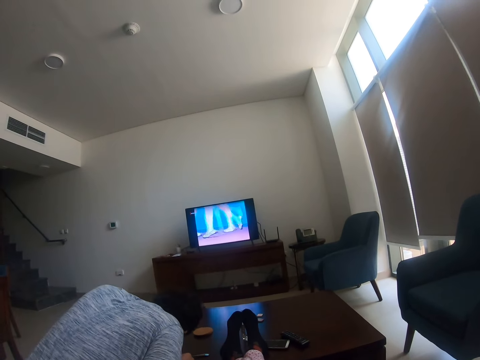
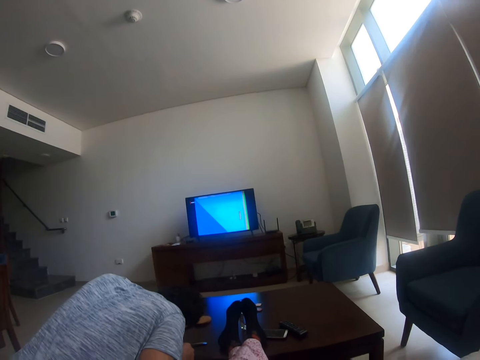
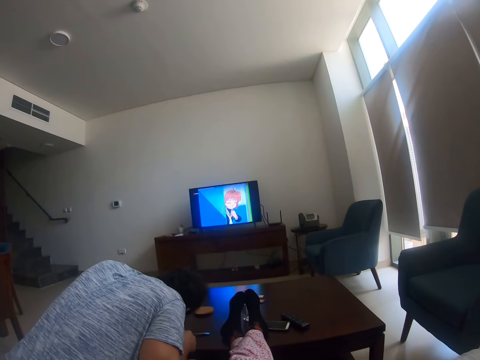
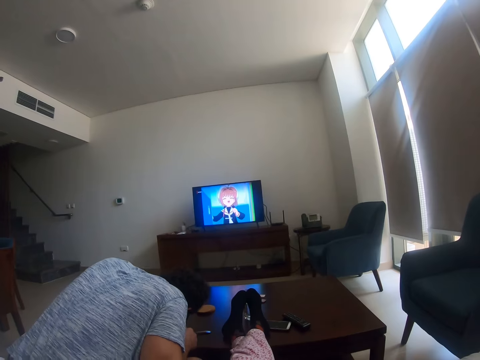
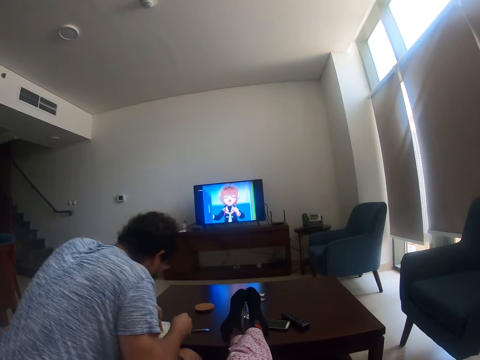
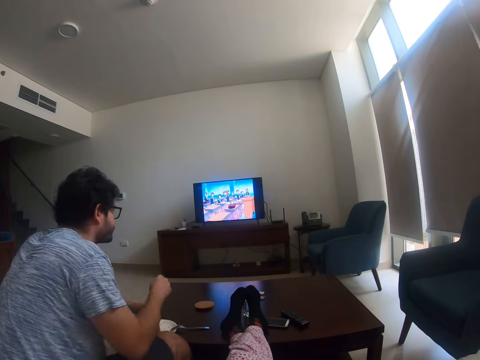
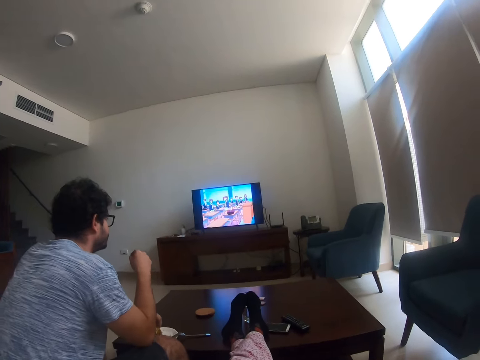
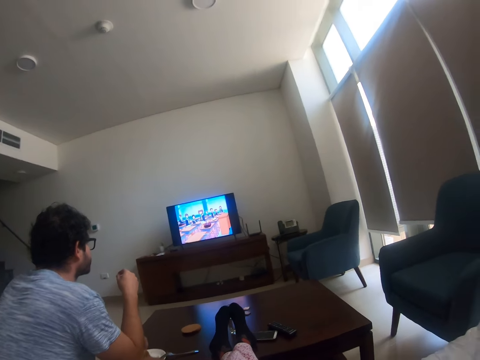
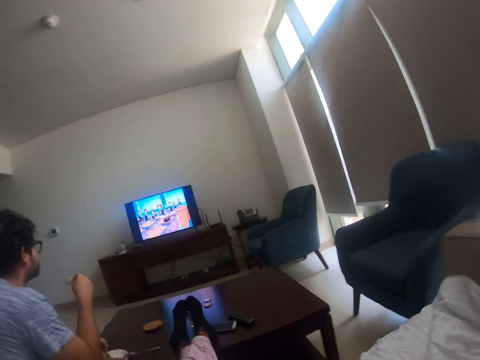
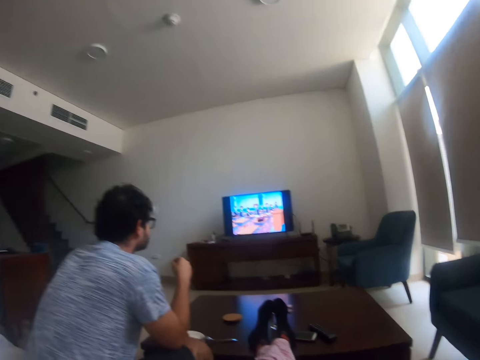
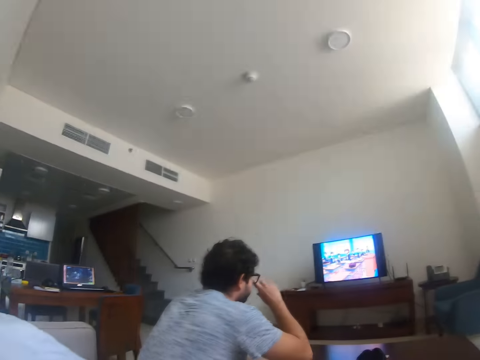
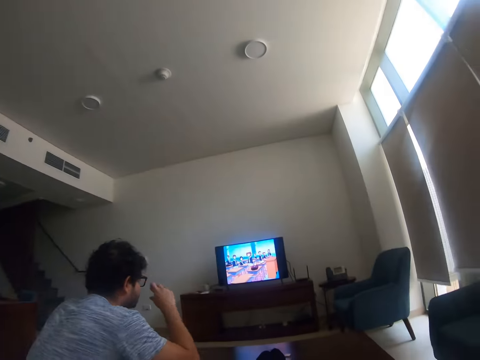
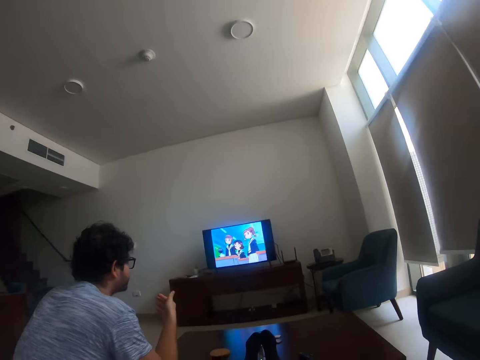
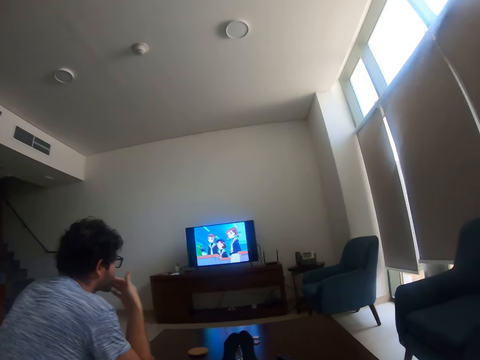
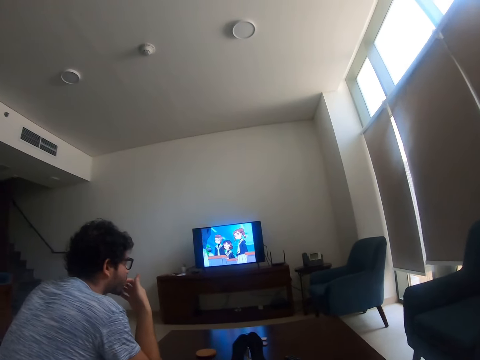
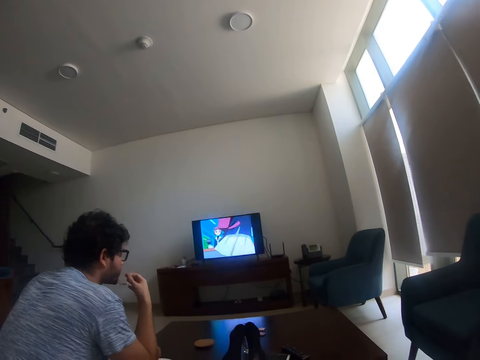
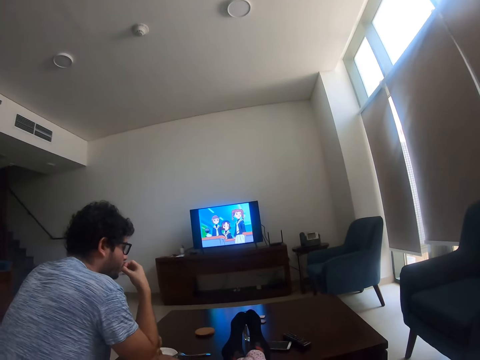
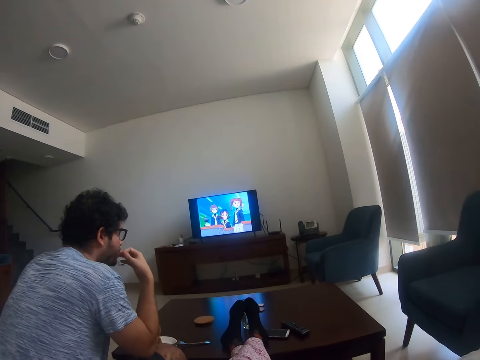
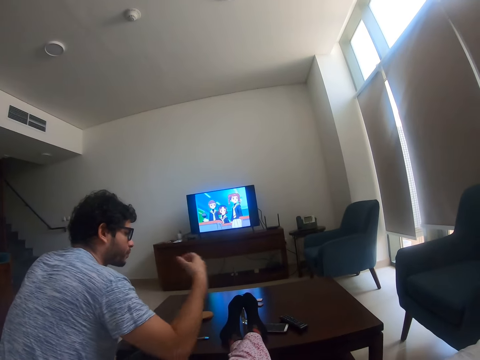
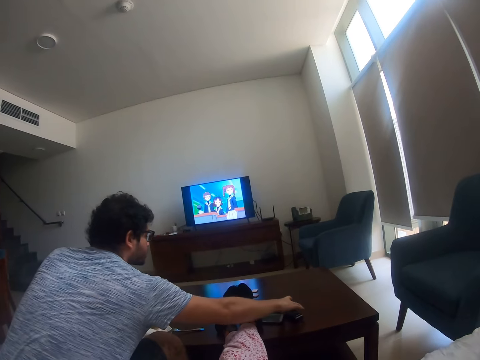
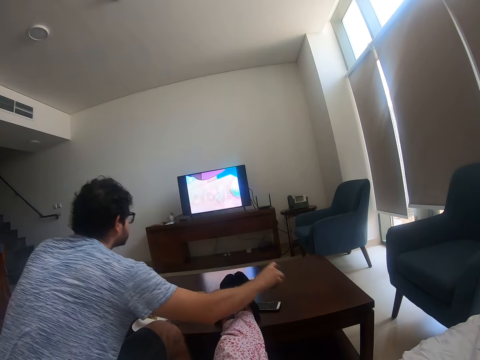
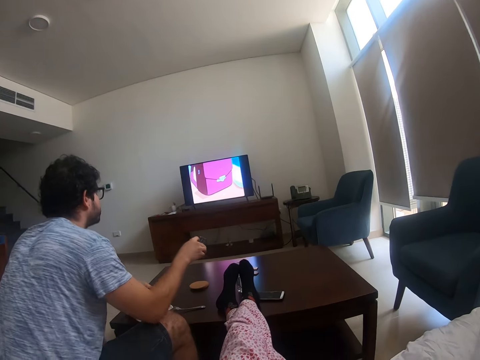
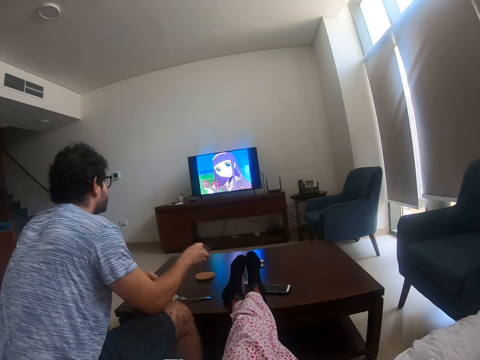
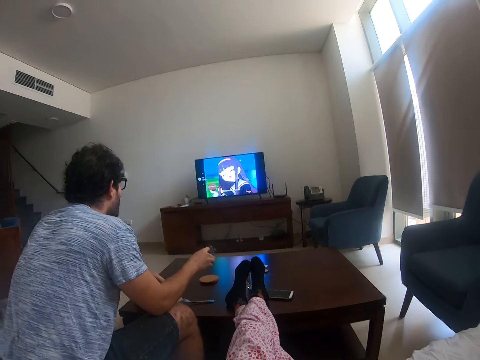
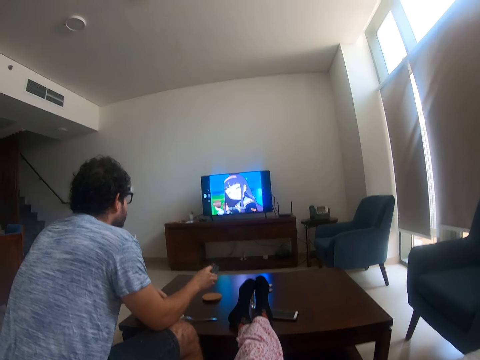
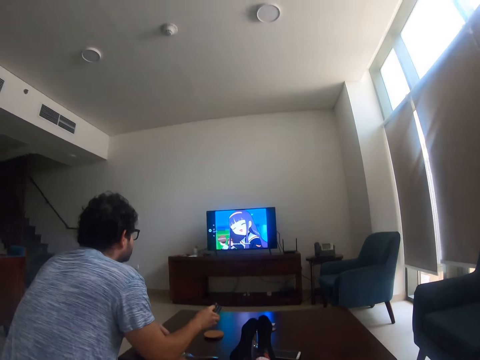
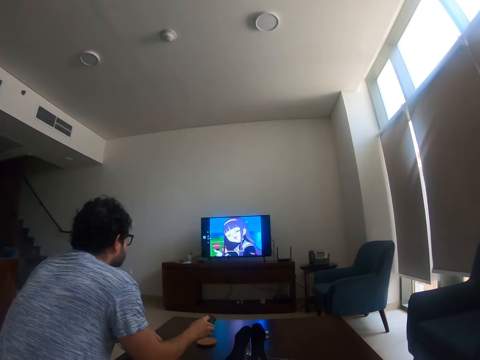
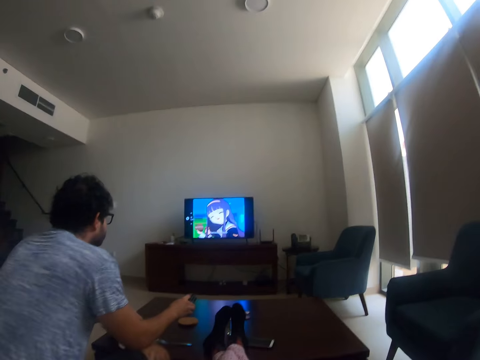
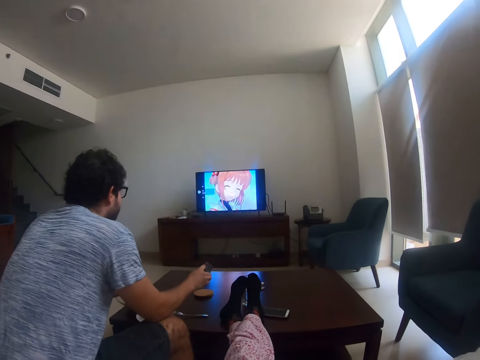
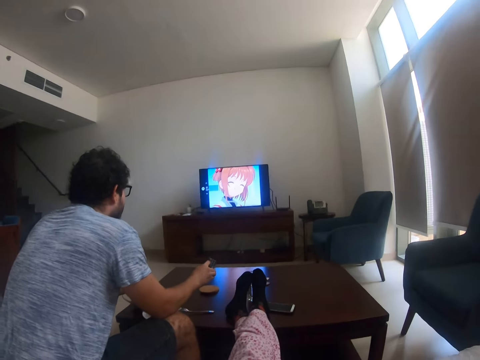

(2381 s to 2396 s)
A person eats the food. The person watches the television. The camera wearer touches her head. The person picks the remote from the table and operates the television with the remote control.

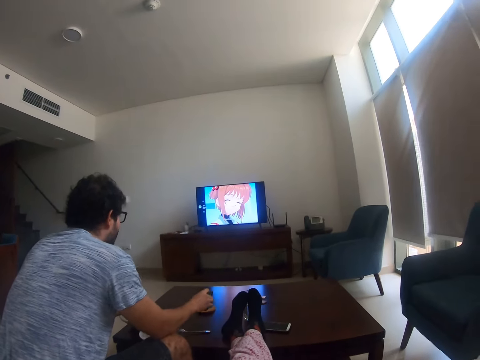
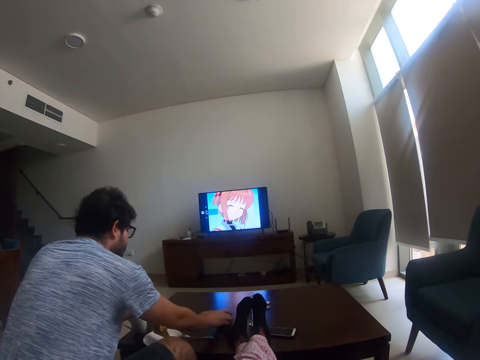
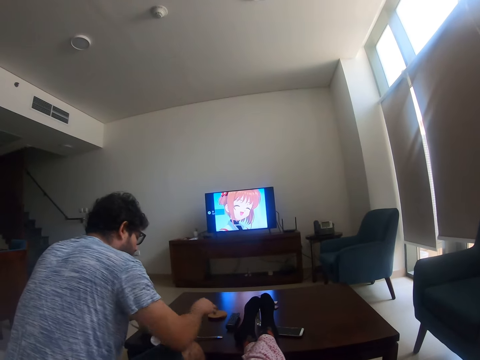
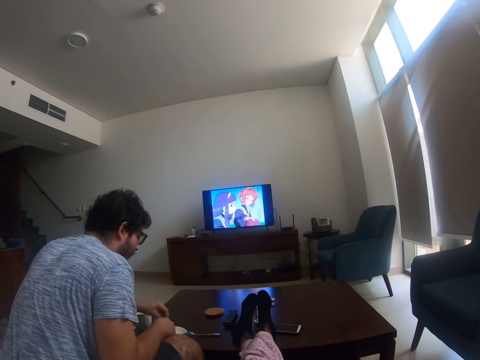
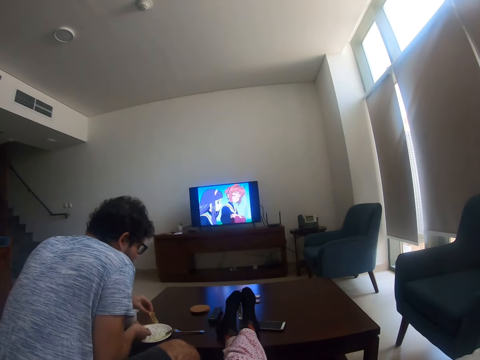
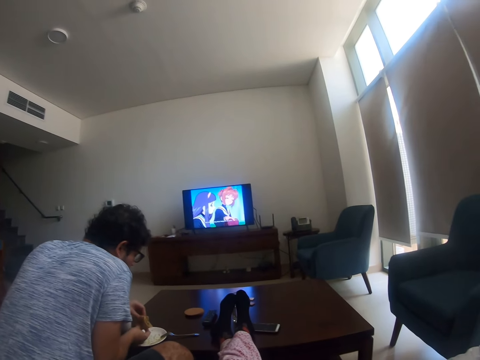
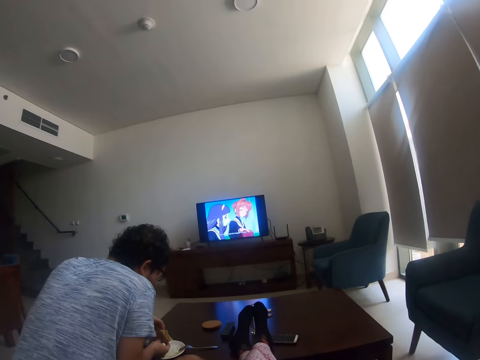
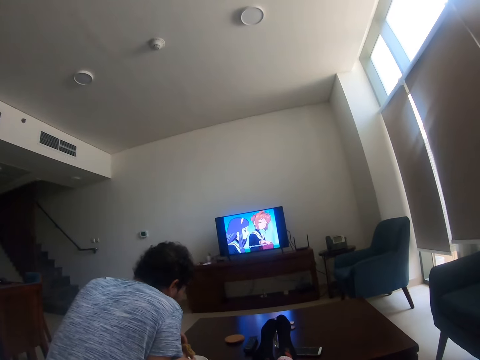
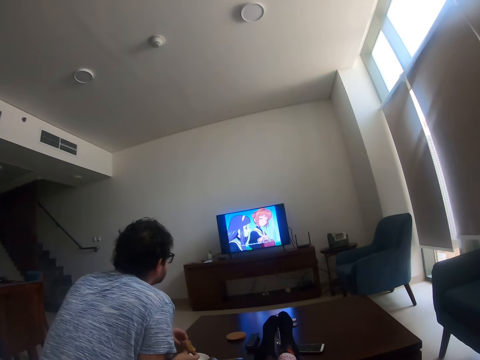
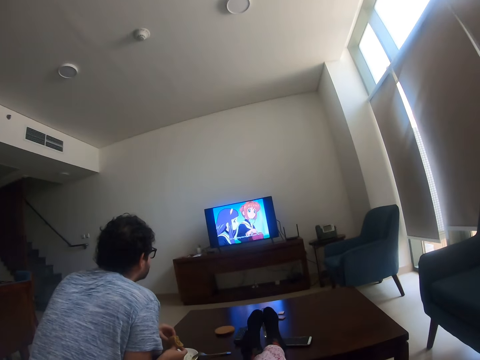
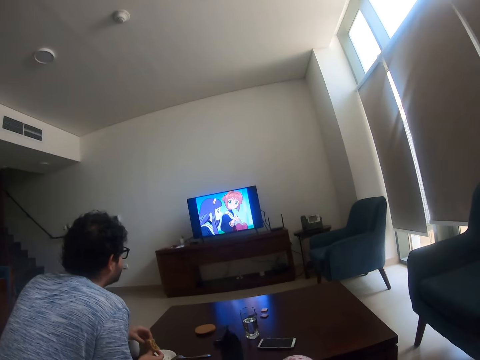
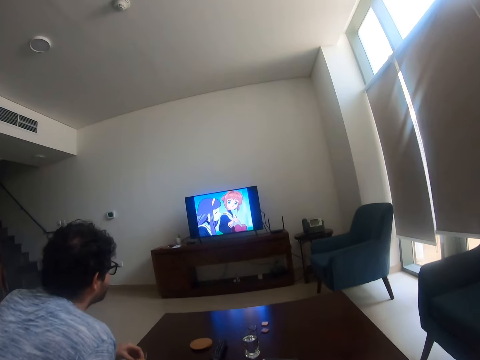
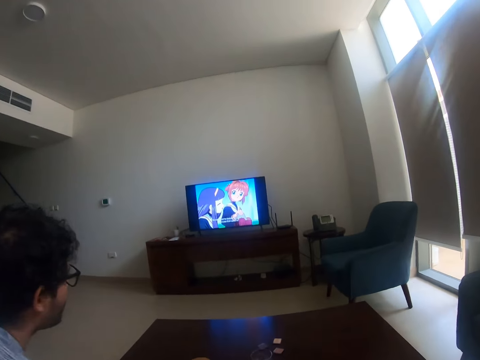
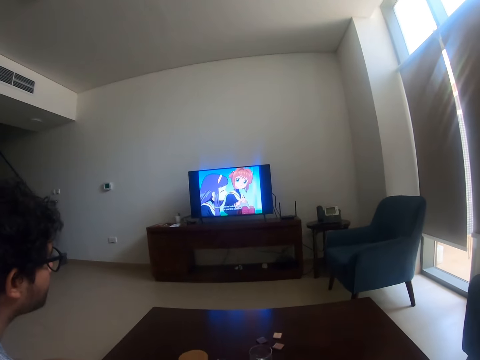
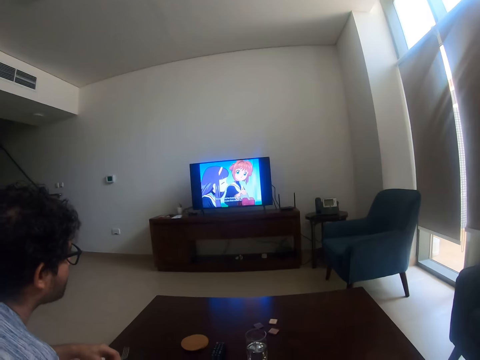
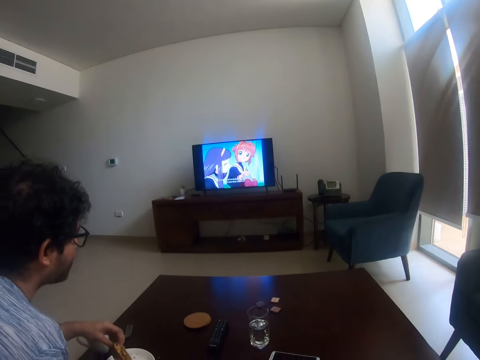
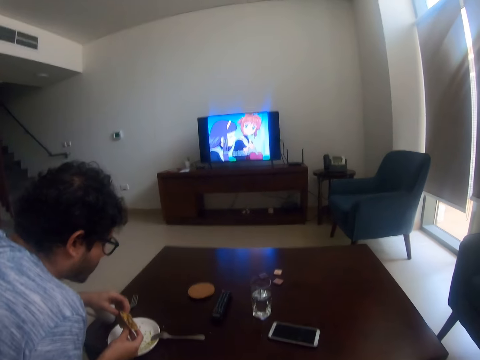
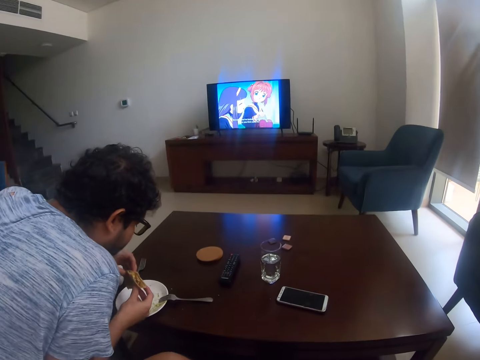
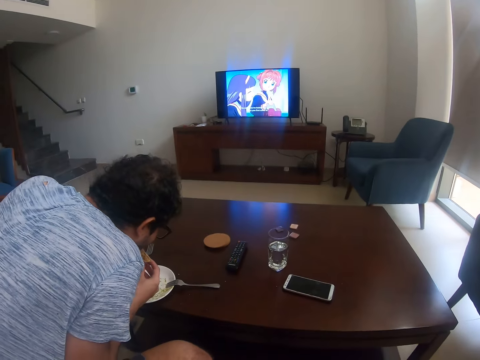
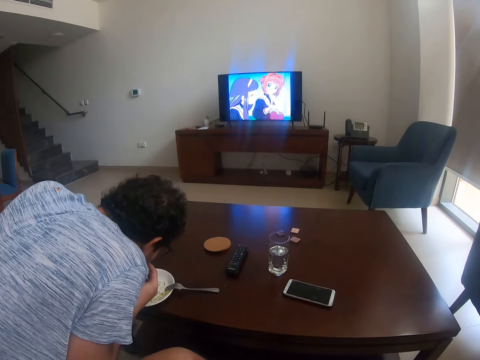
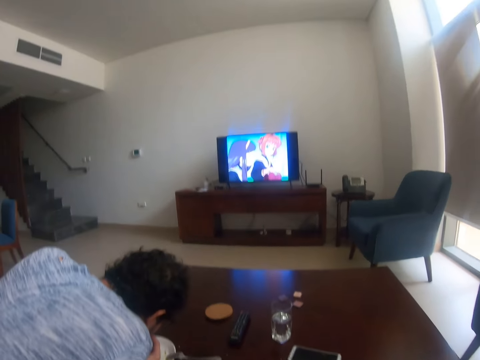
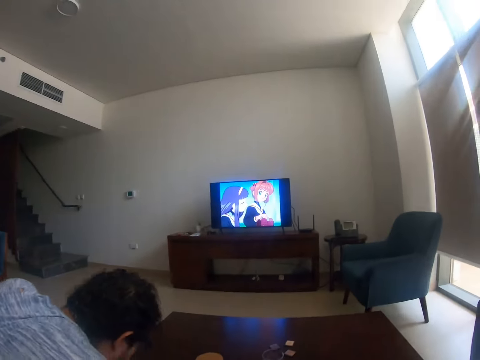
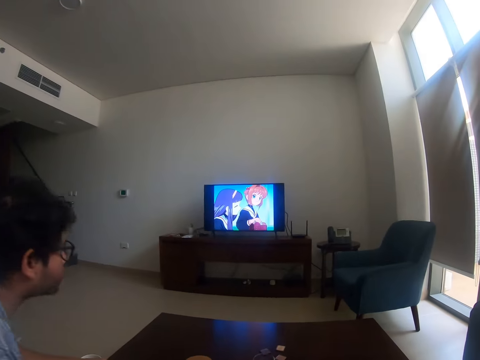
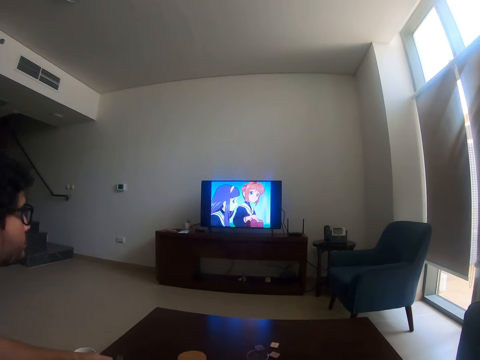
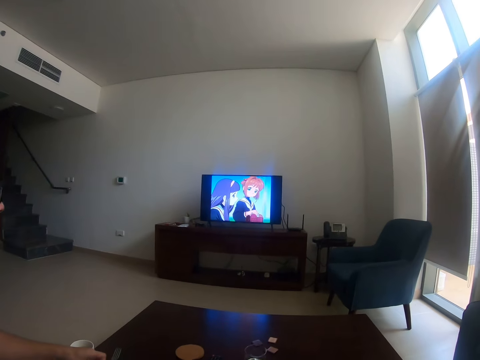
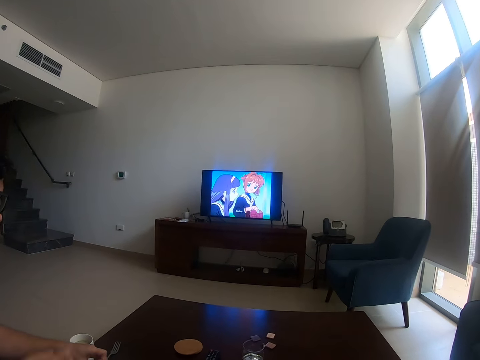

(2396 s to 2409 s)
A person puts the remote on the table. The person holds the food. The person watches the television. The camera wearer puts her leg on the floor. The person eats the food.
